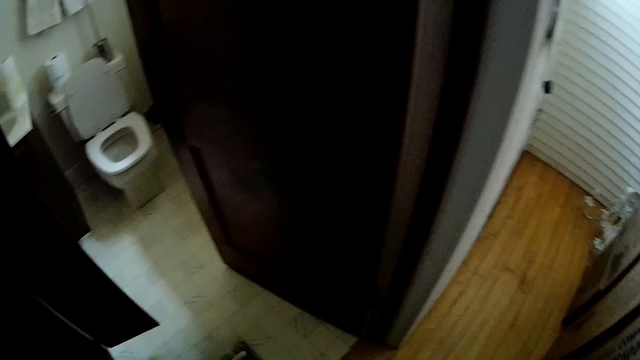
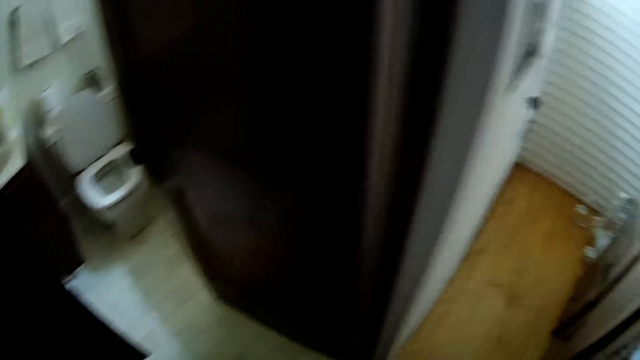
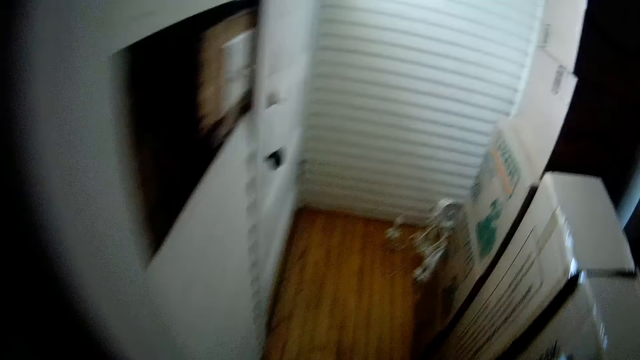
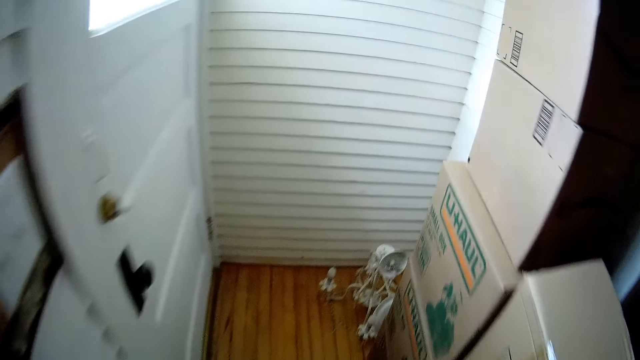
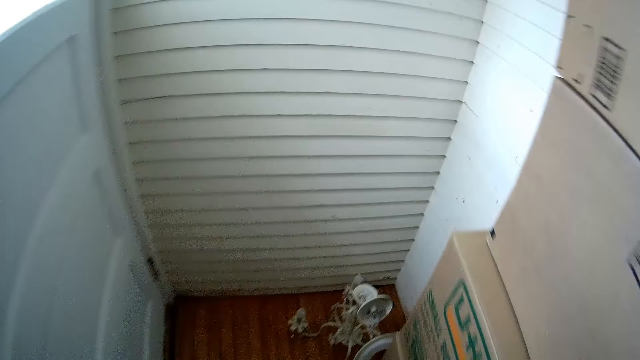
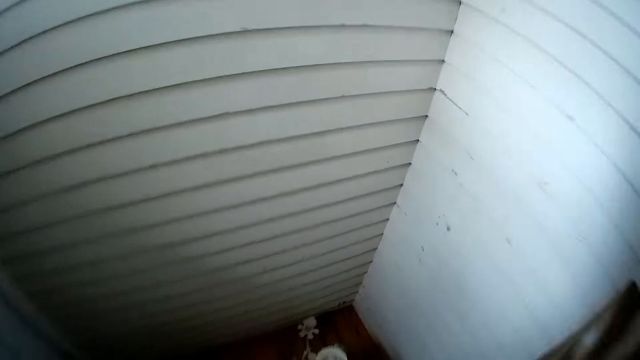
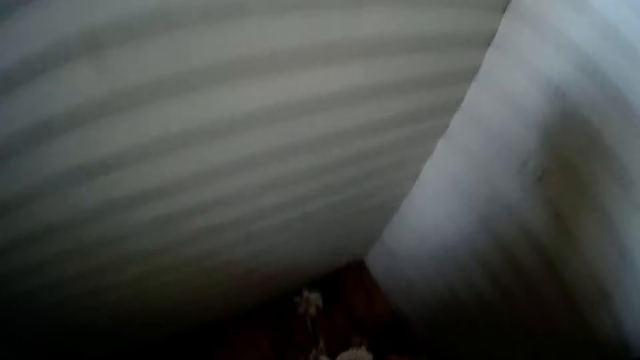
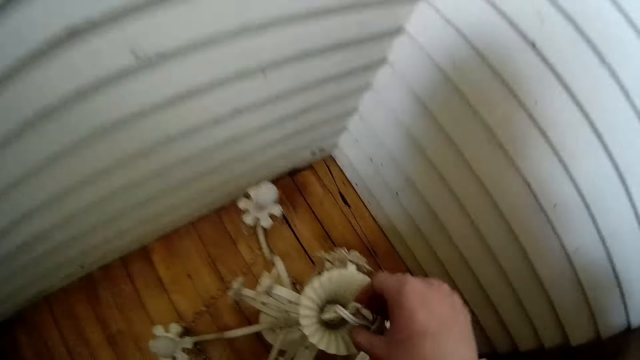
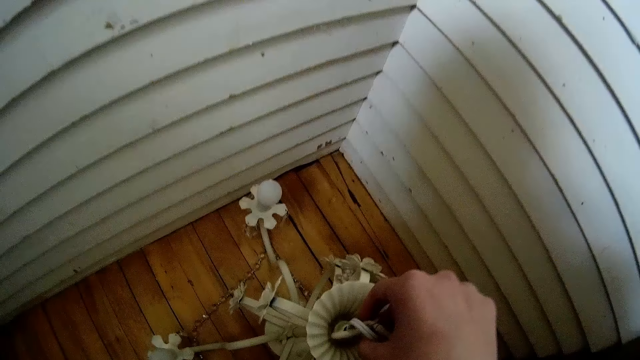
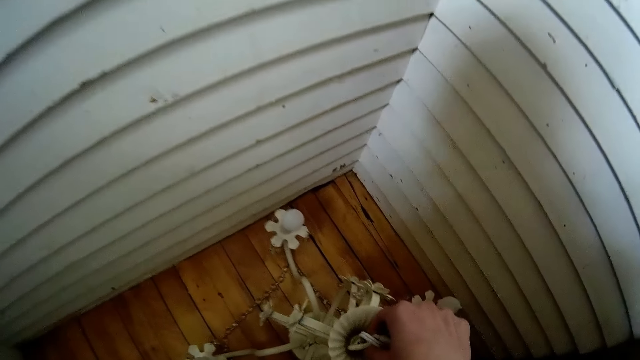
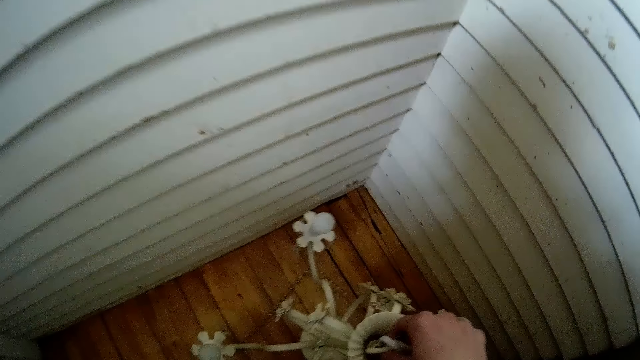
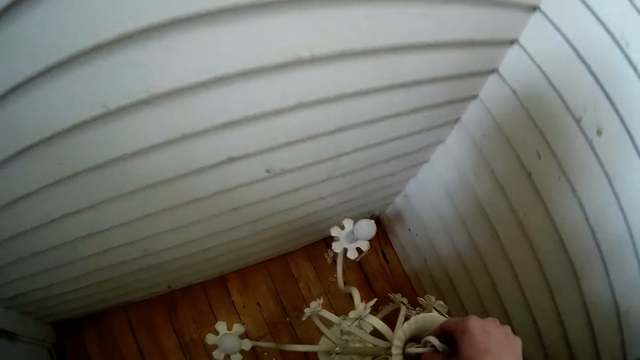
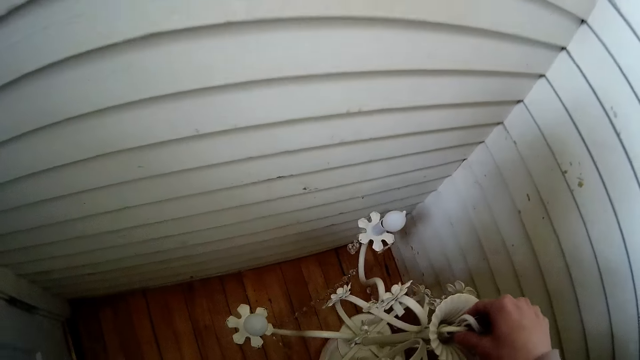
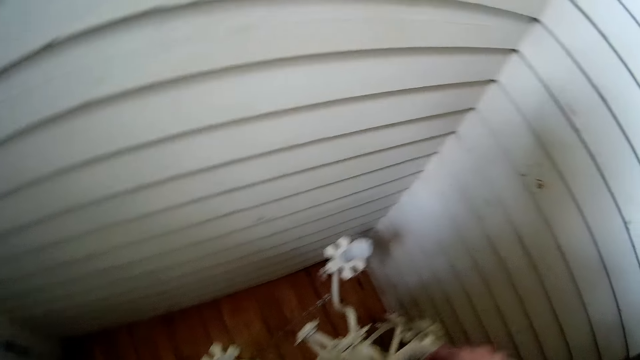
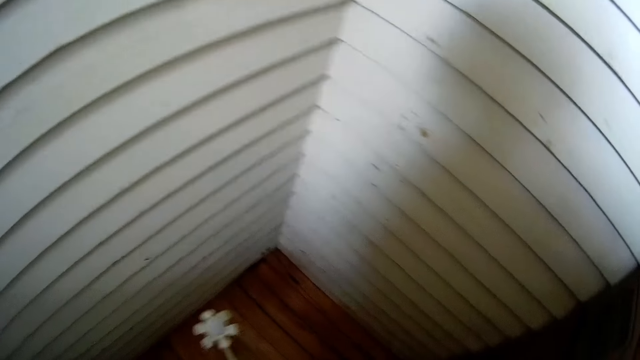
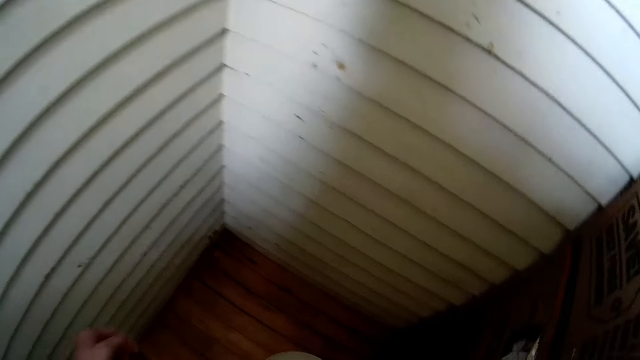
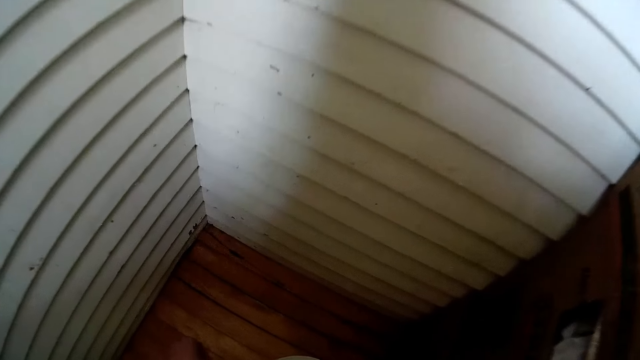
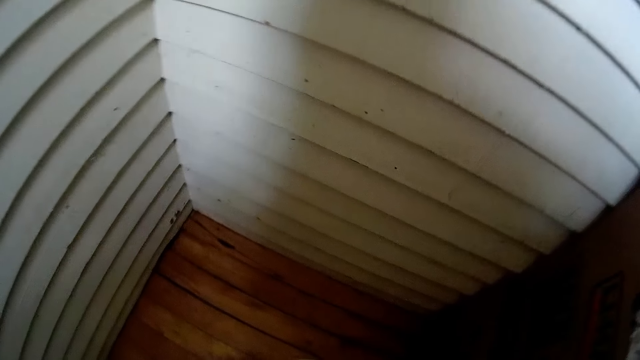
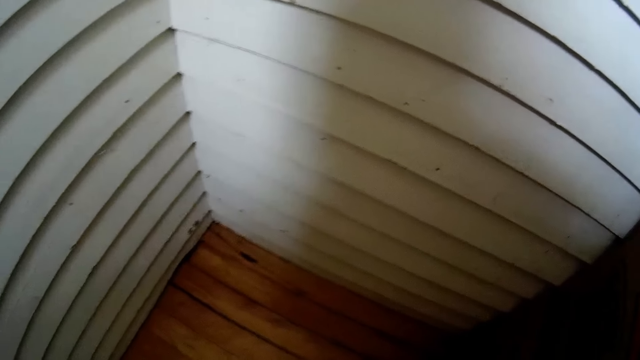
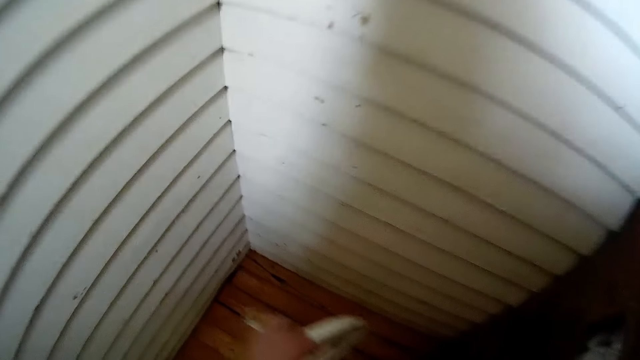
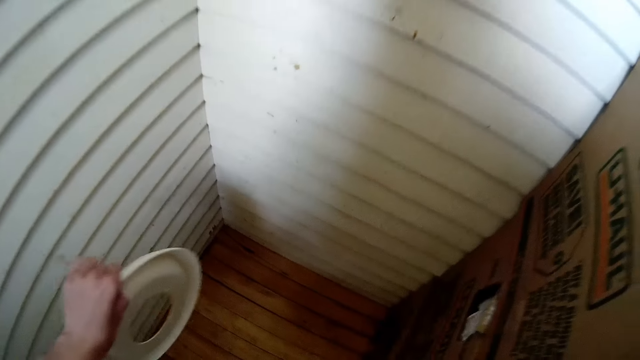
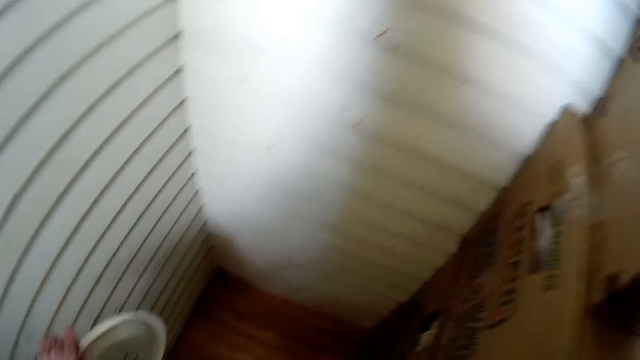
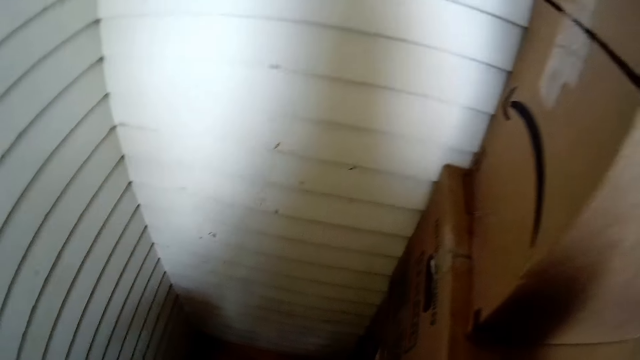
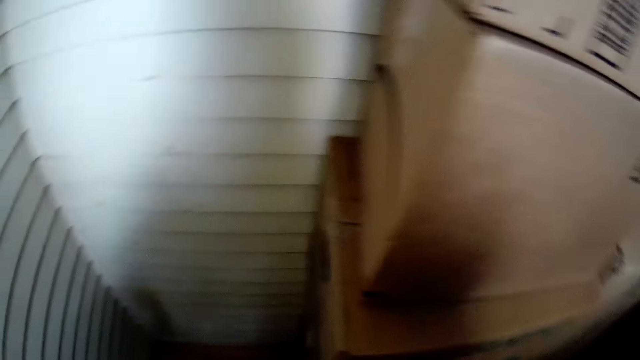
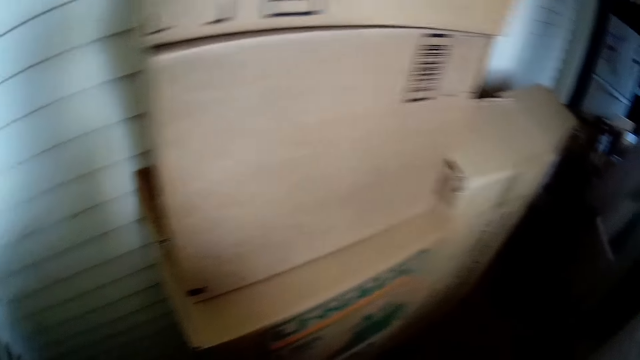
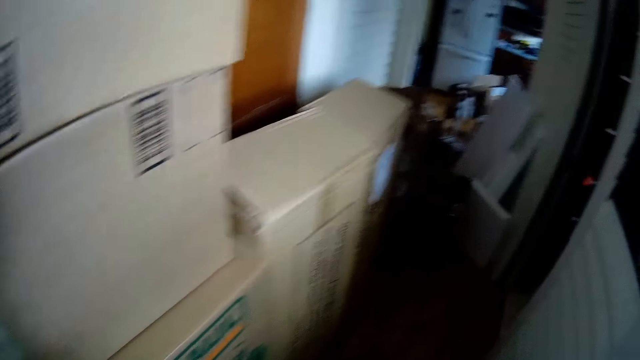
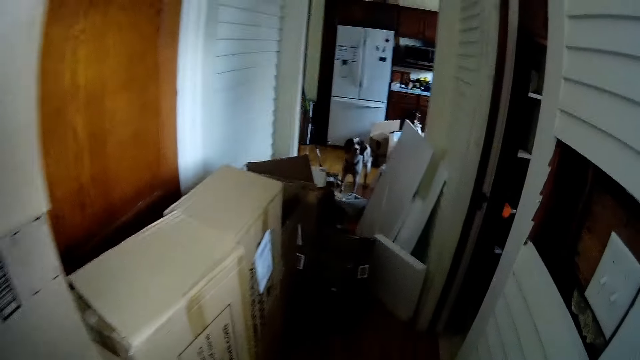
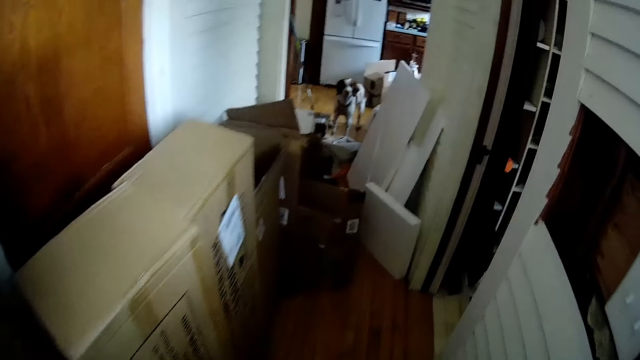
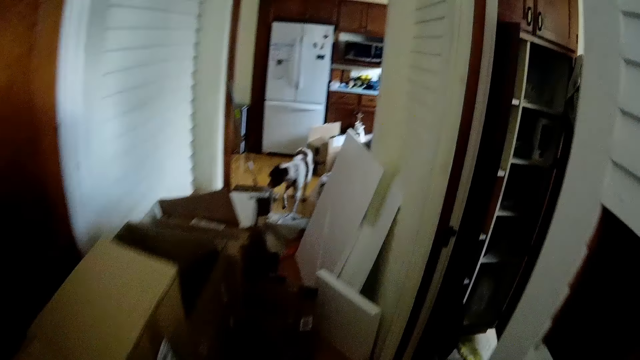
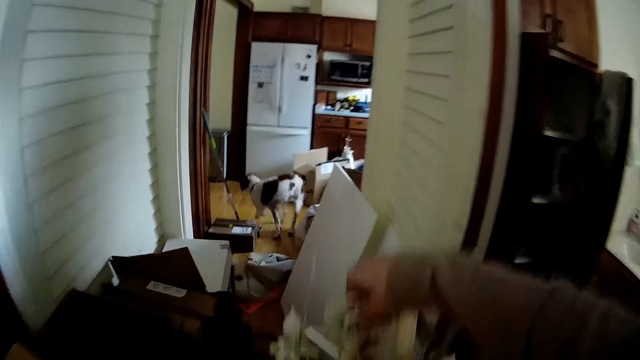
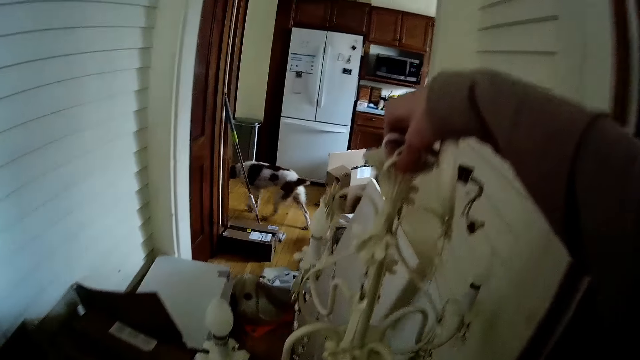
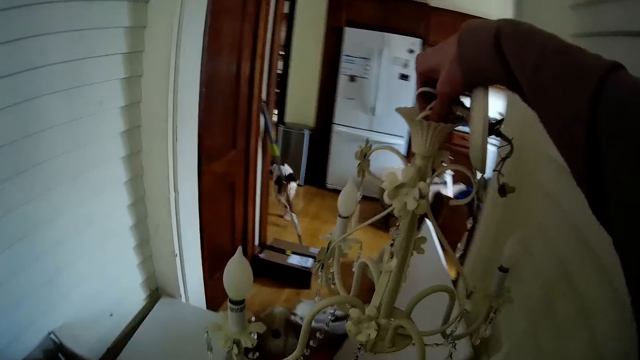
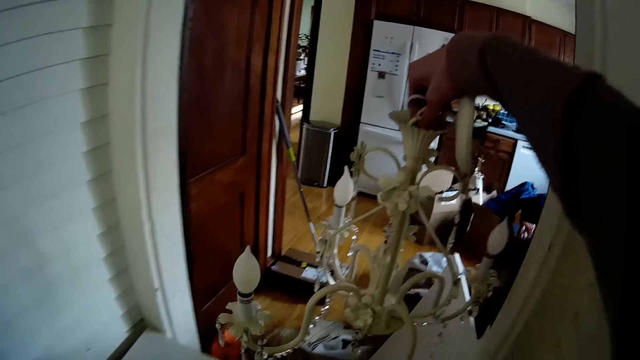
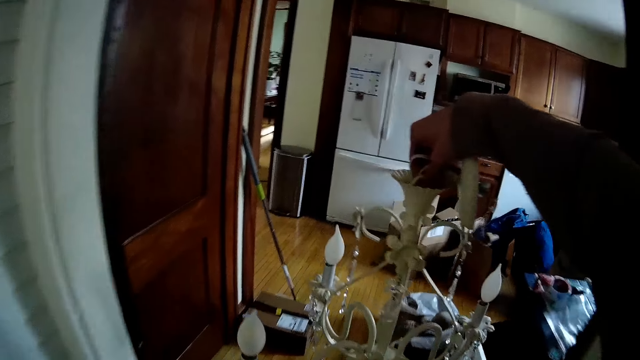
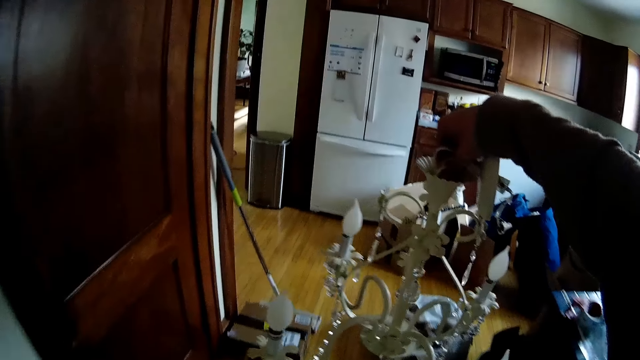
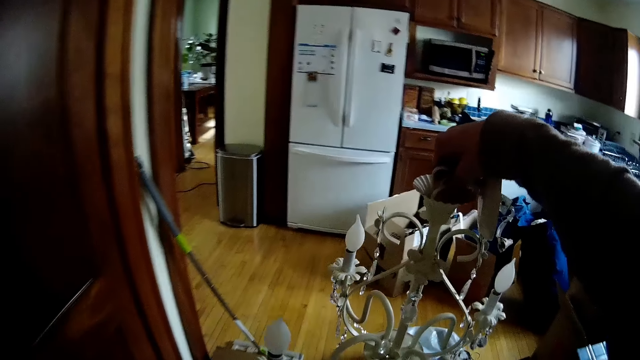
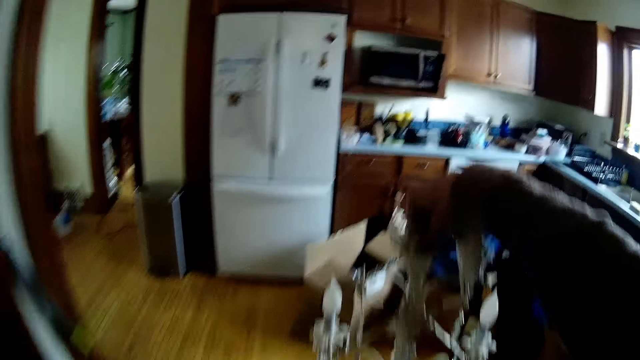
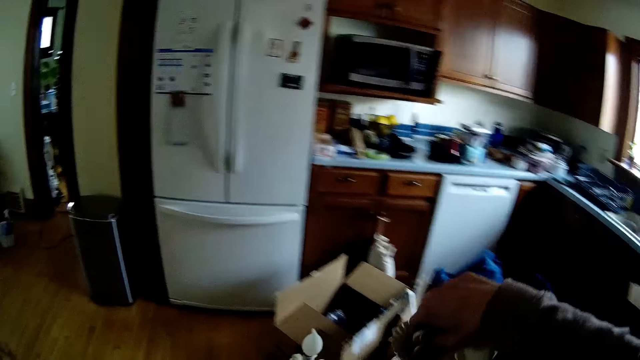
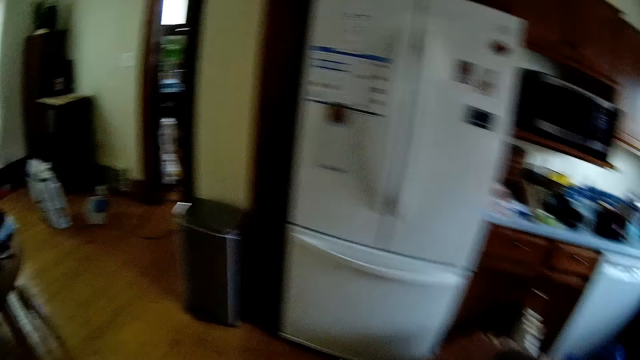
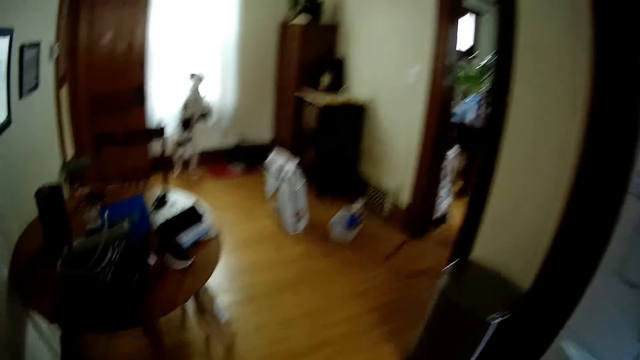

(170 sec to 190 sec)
The camera wearer picks up a chandelier from the floor with his right hand. He picks up a chandelier crown from the floor with his left hand. He walks to a table. He holds the chandelier.
